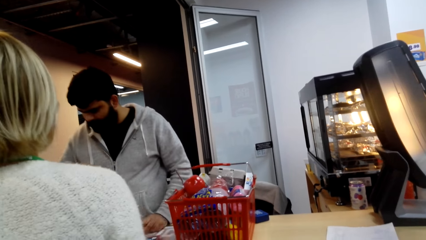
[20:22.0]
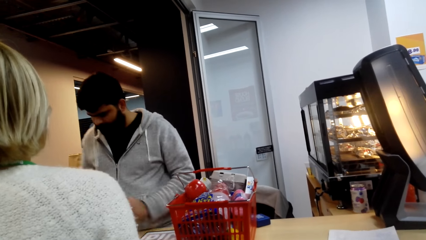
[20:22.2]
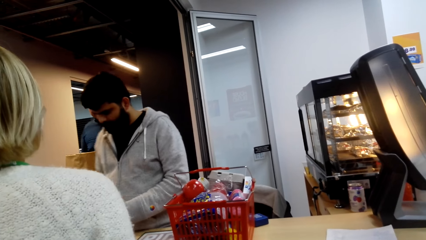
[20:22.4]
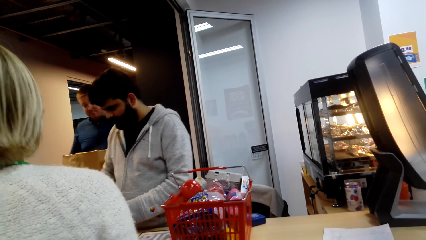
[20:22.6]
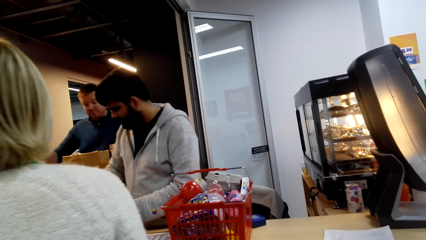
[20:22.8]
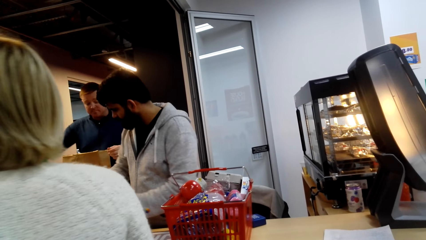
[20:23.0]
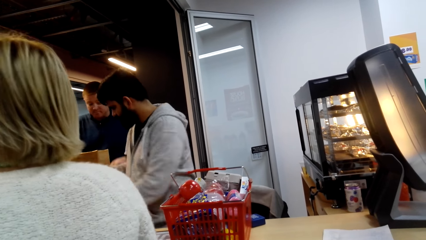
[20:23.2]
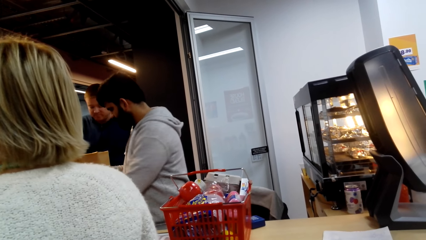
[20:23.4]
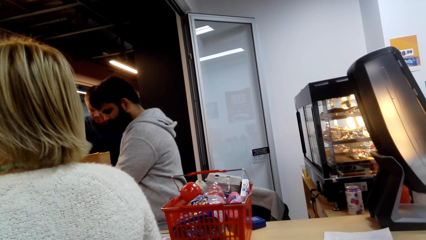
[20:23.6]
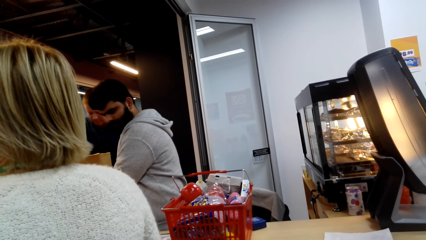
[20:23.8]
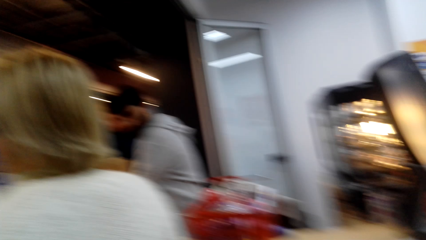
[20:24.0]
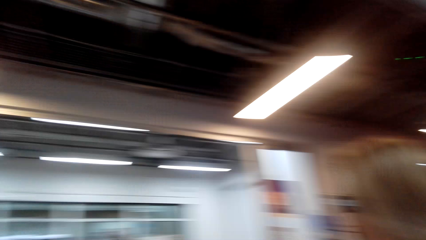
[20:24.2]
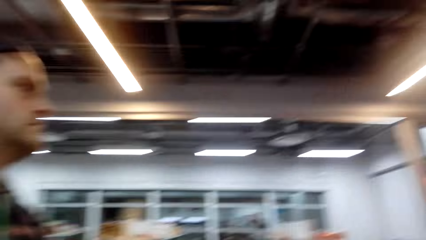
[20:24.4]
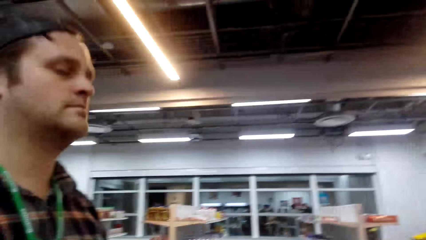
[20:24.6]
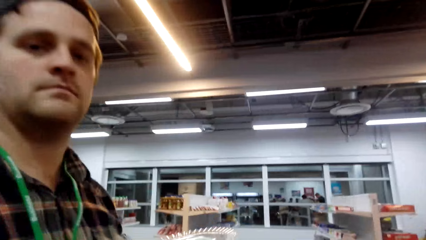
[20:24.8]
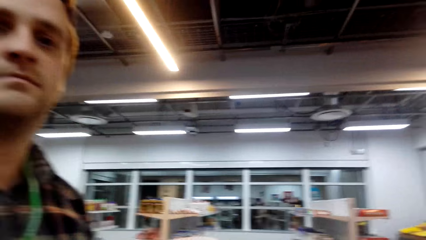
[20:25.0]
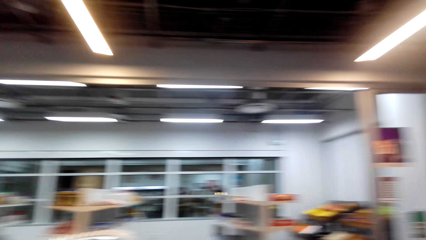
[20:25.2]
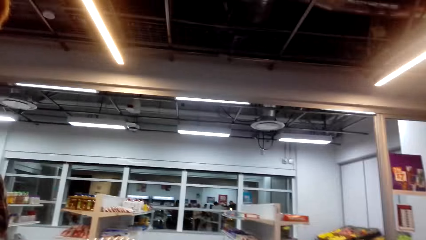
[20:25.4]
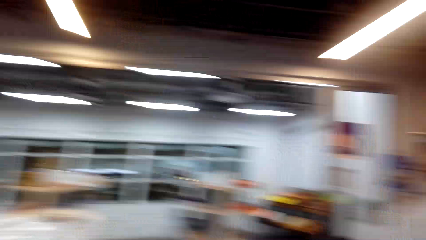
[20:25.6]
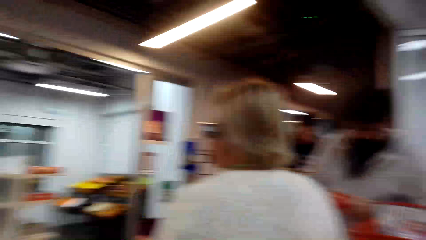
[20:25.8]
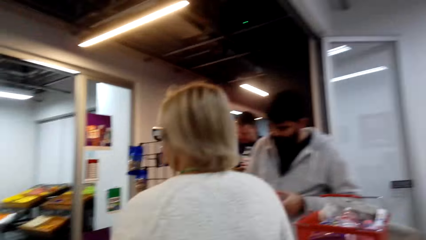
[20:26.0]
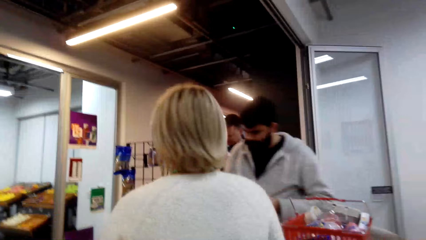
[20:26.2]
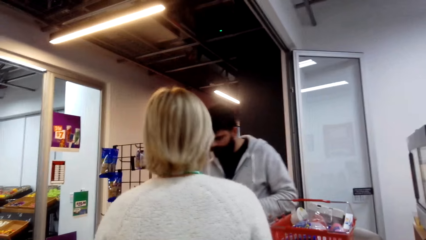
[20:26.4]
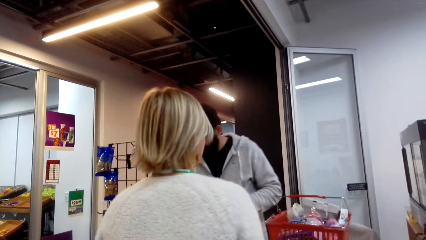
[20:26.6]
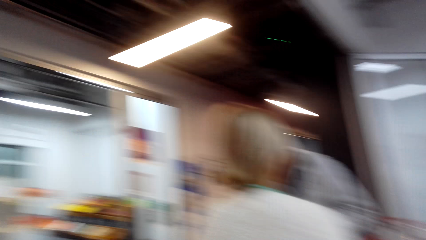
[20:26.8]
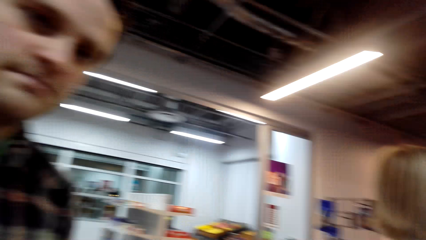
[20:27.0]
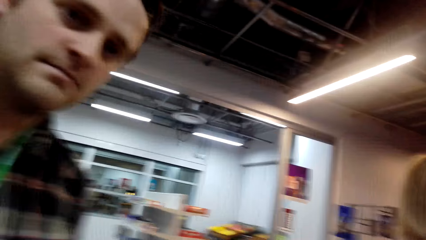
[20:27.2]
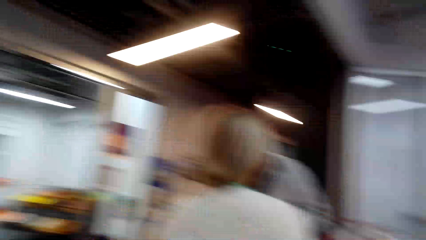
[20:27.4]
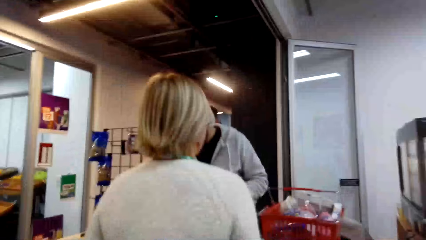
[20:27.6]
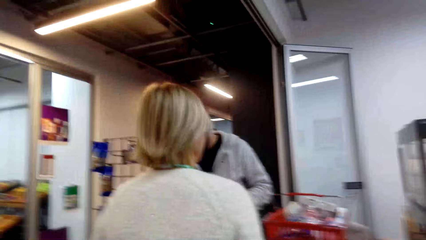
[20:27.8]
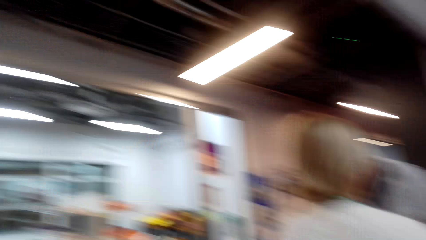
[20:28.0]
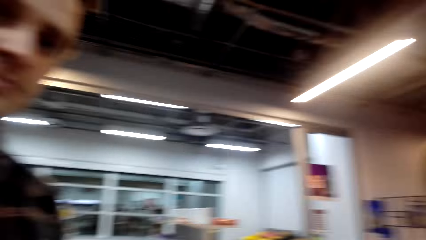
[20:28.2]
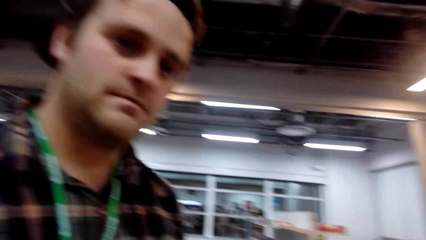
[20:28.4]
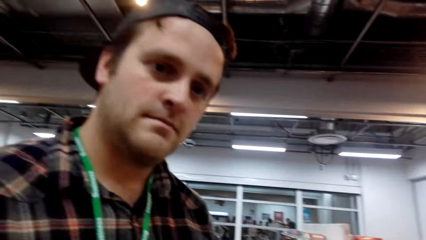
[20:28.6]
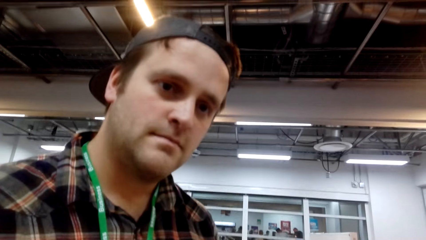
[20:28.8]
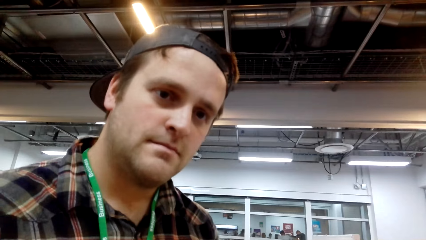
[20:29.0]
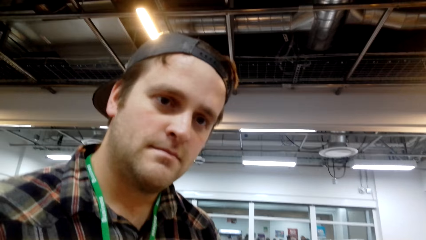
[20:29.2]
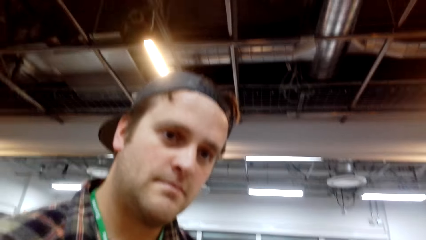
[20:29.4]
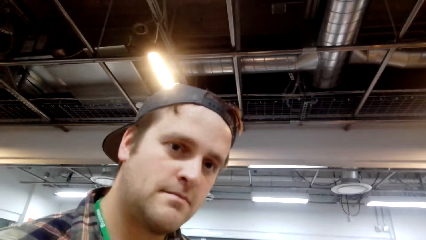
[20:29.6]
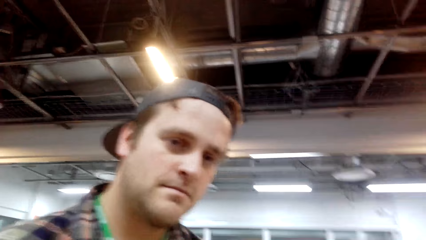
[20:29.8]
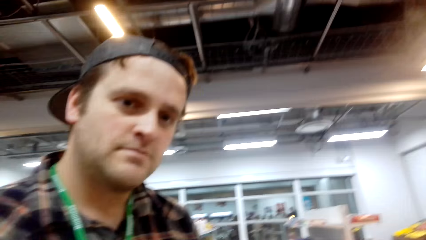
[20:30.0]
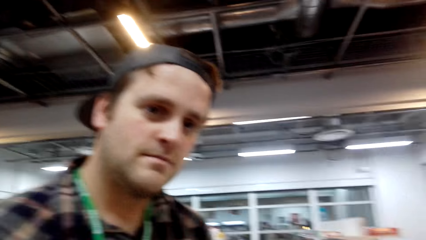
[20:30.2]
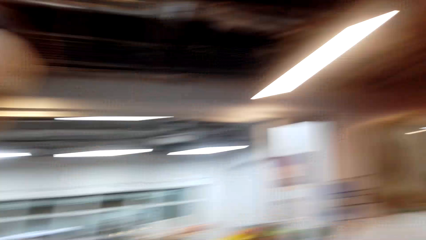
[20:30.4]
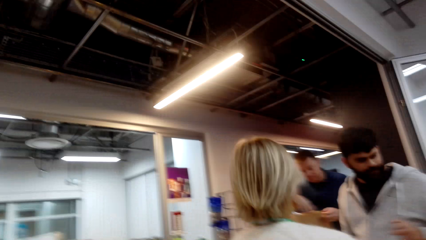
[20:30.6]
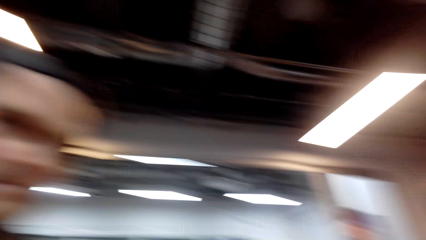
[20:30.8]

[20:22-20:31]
The camera wearer converses with a man.

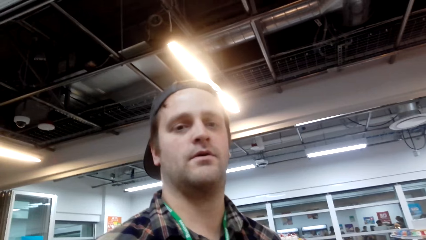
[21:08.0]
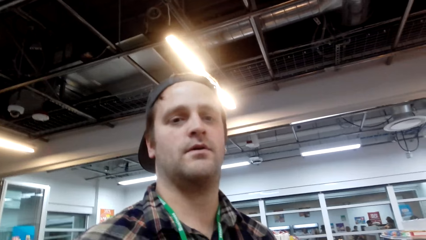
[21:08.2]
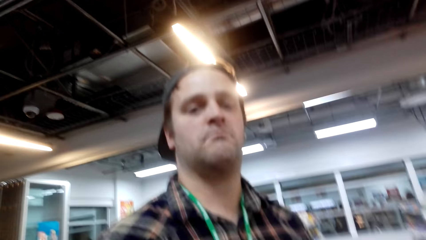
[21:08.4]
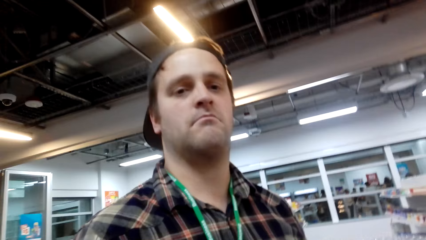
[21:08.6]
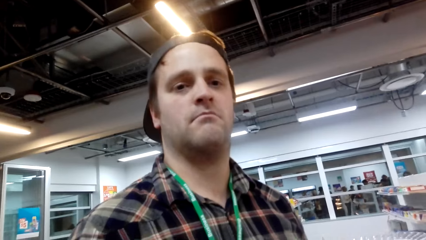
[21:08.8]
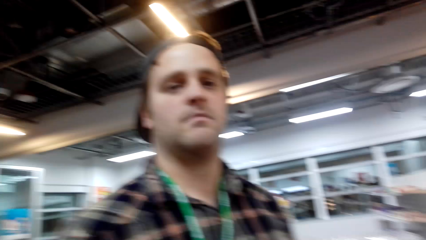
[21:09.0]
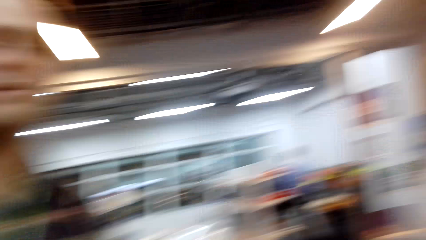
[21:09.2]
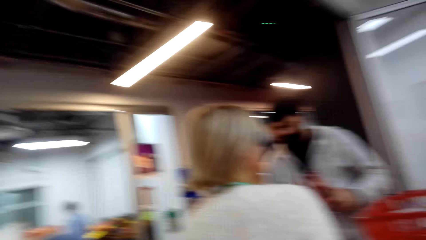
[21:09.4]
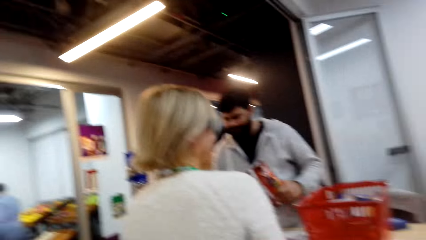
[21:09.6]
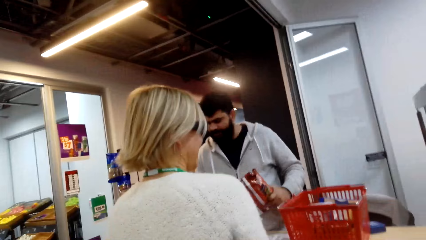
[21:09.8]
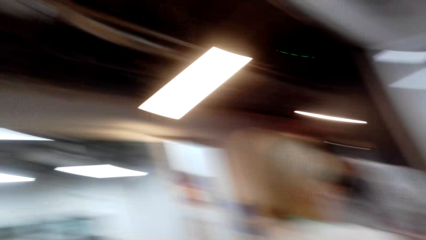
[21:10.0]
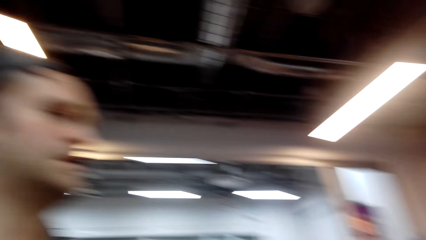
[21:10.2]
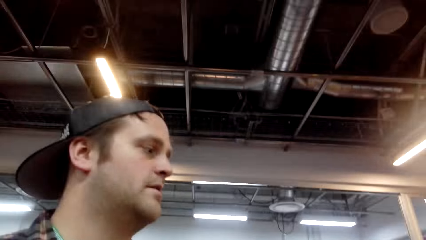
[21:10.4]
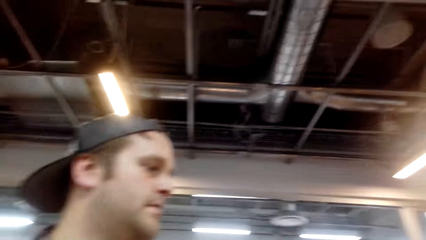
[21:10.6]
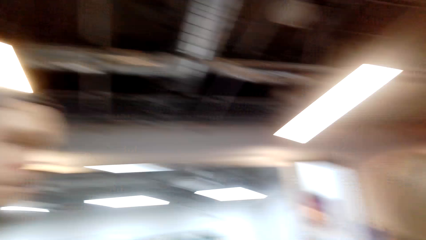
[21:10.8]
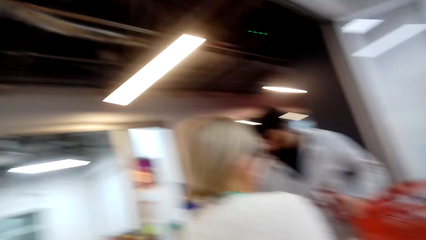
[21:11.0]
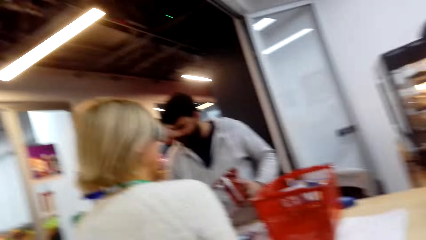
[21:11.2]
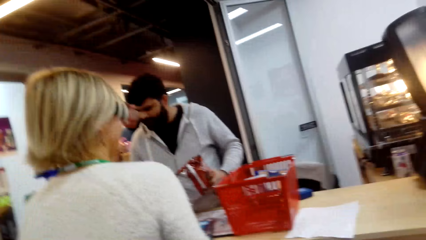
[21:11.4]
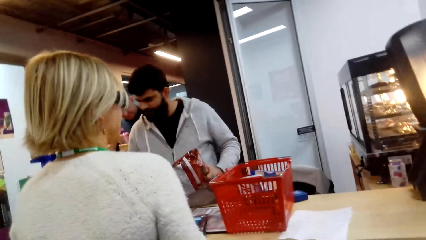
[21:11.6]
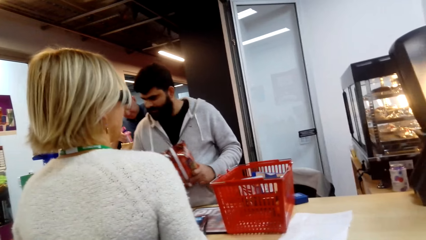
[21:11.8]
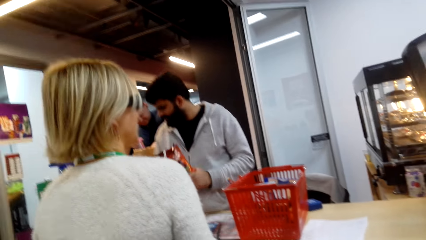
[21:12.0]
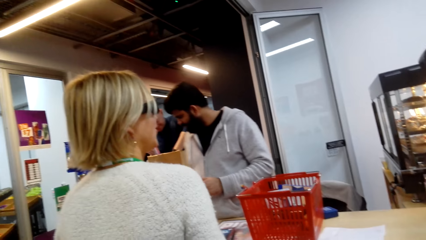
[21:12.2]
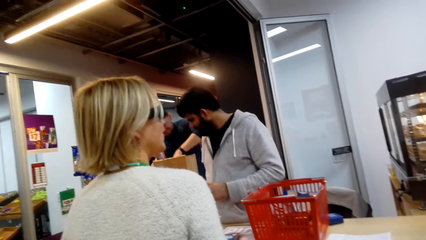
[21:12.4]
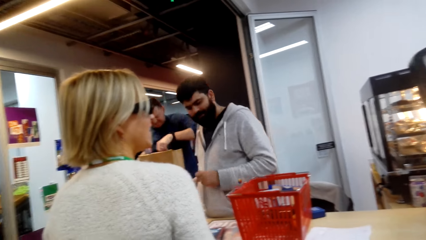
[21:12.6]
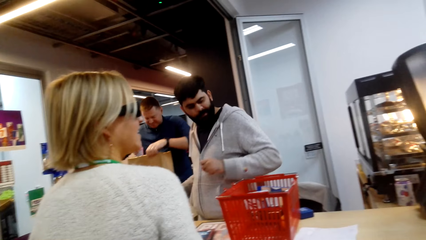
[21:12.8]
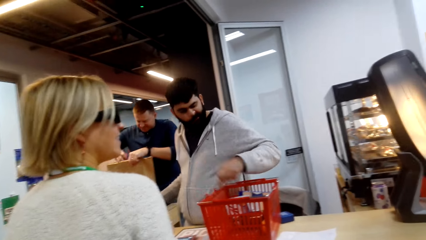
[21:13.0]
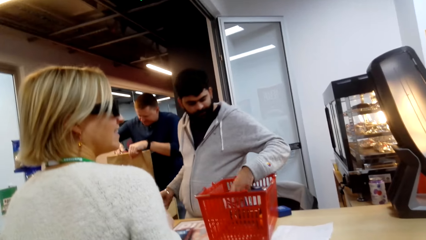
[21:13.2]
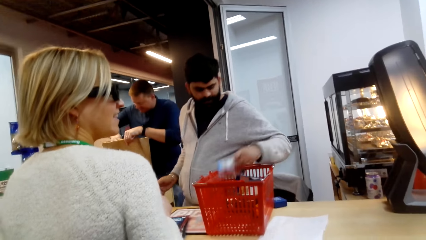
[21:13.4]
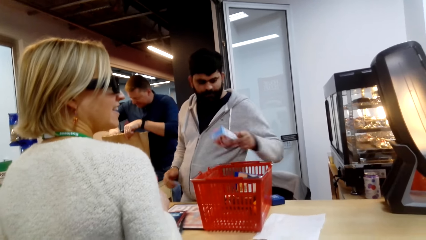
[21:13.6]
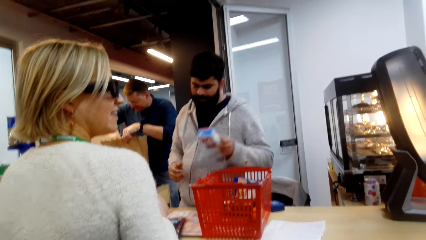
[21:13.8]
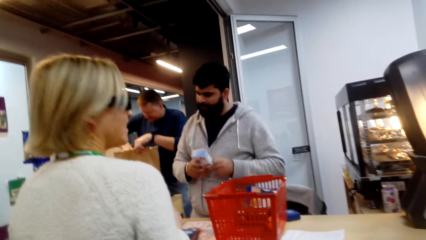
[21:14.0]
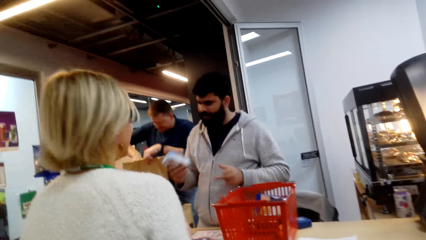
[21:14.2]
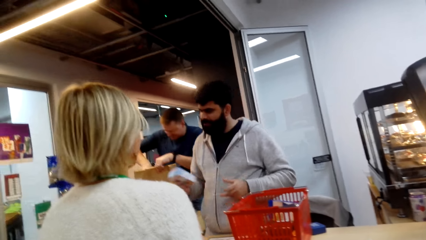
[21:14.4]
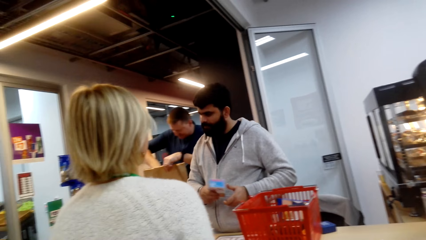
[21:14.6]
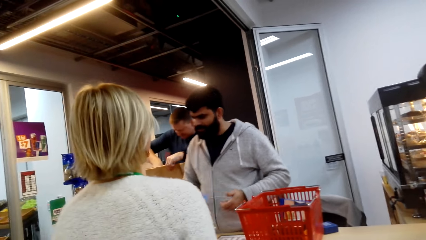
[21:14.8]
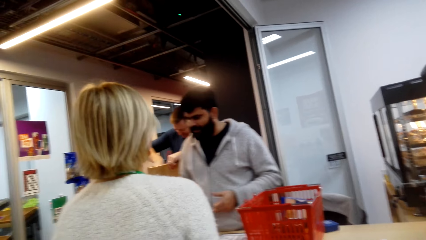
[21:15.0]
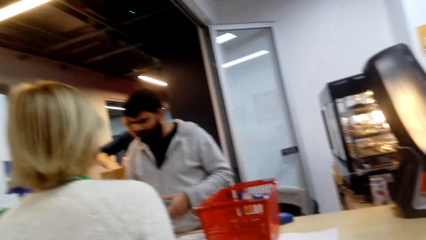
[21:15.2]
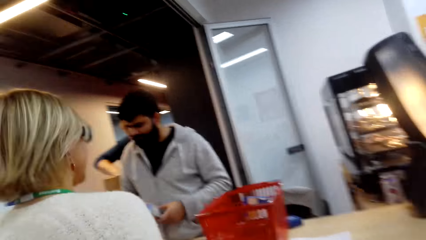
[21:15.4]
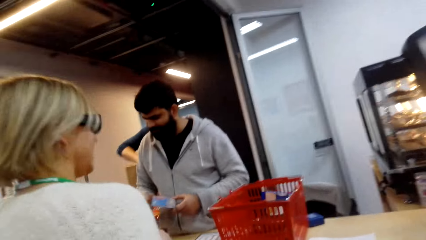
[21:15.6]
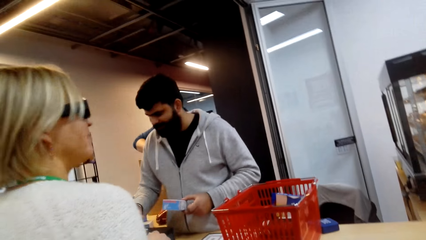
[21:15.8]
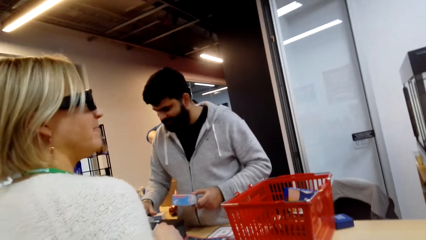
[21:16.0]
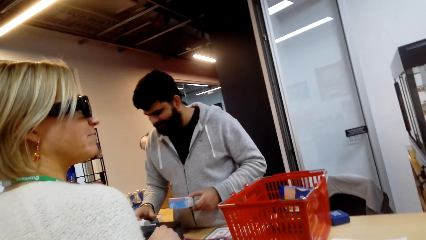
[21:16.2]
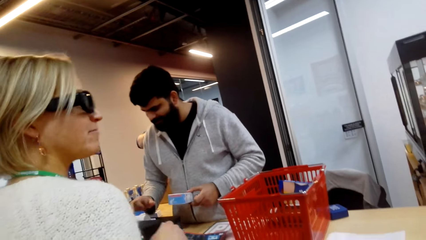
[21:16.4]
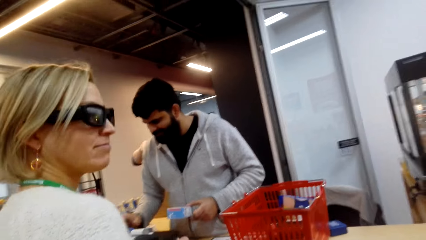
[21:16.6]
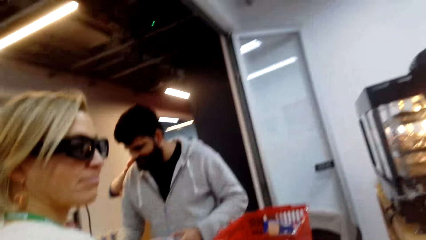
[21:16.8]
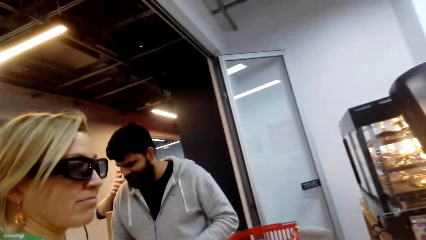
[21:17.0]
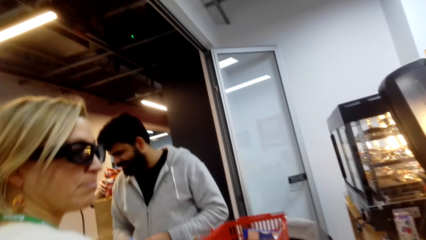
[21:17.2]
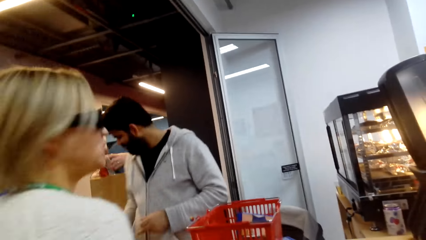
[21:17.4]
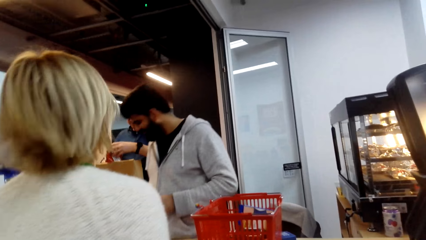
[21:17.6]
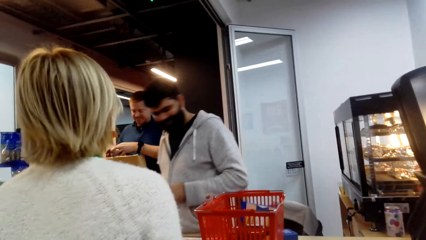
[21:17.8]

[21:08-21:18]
The camera wearer looks around.
